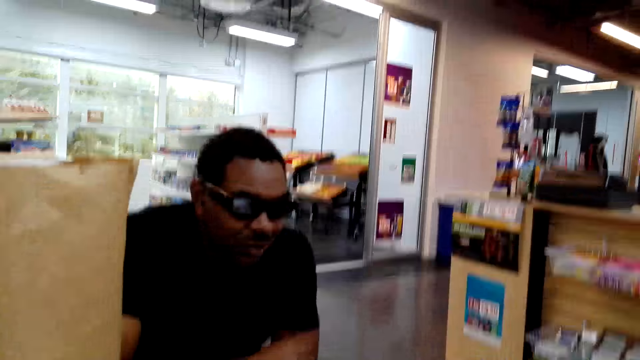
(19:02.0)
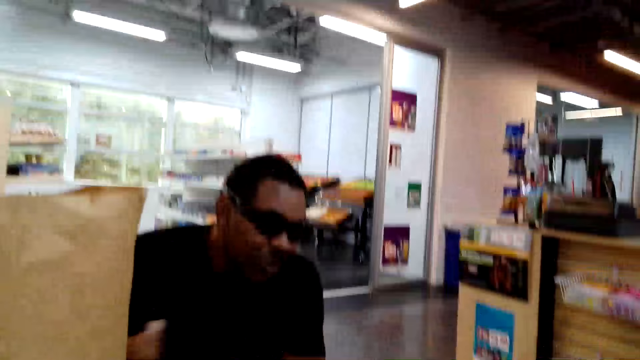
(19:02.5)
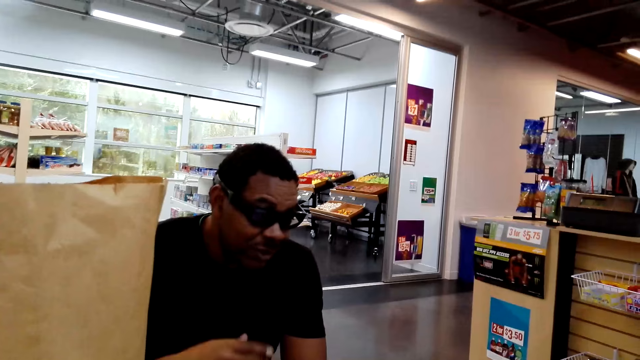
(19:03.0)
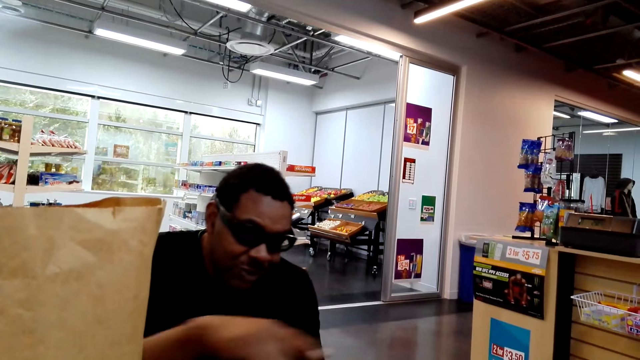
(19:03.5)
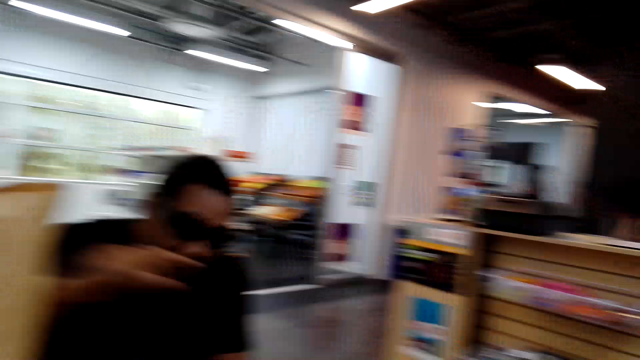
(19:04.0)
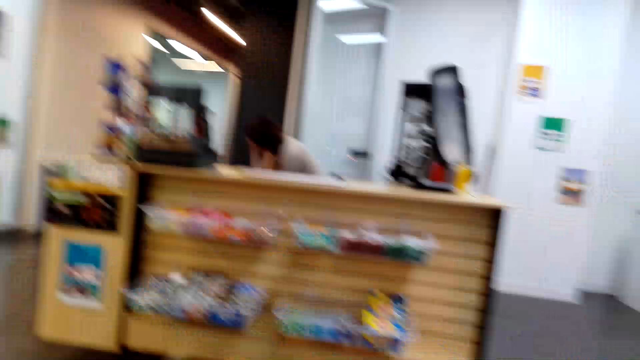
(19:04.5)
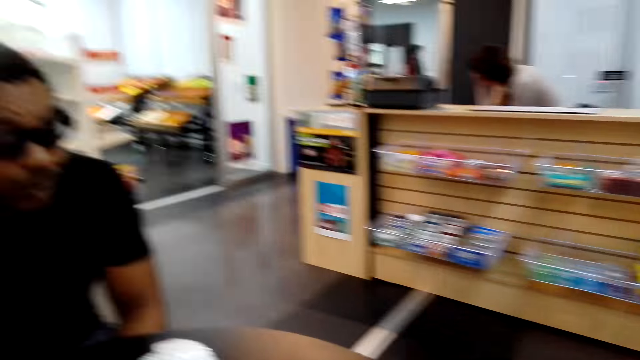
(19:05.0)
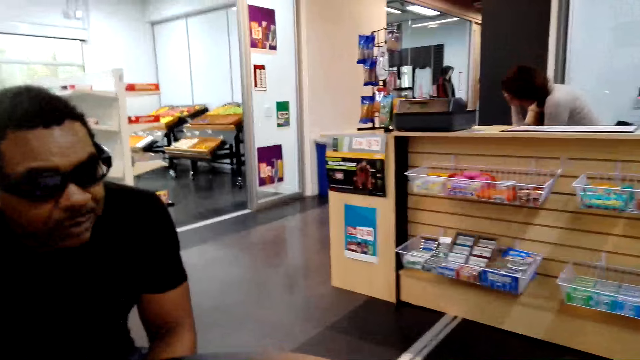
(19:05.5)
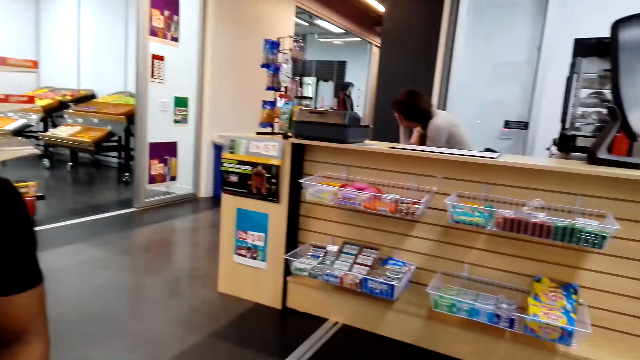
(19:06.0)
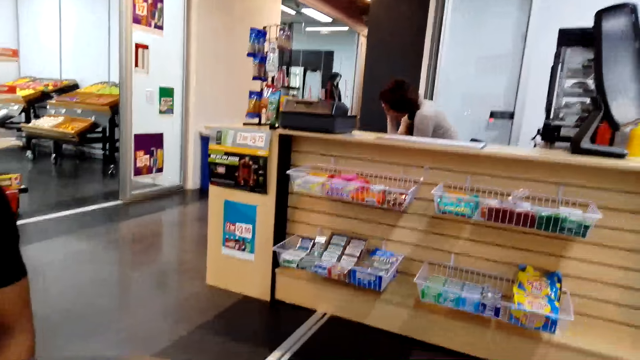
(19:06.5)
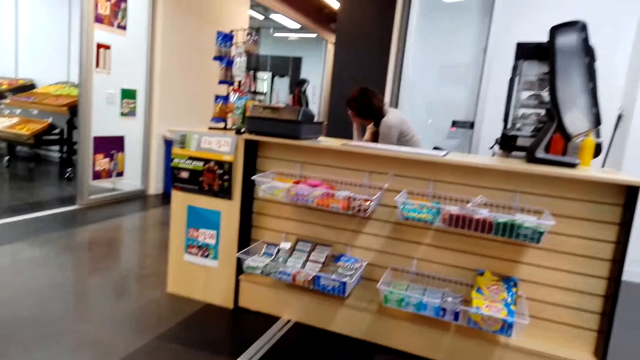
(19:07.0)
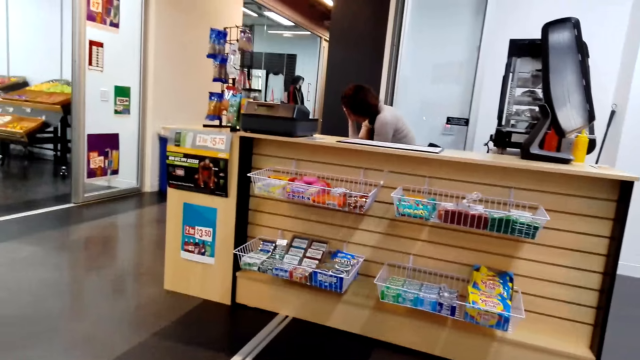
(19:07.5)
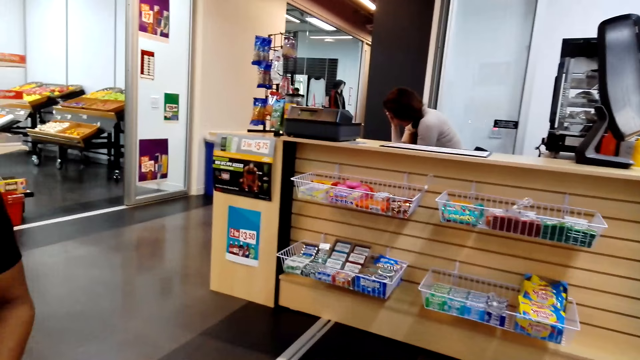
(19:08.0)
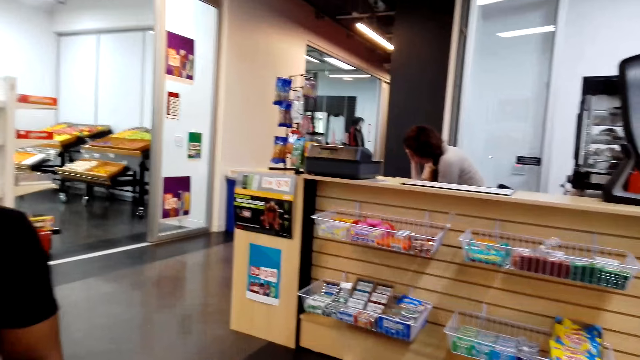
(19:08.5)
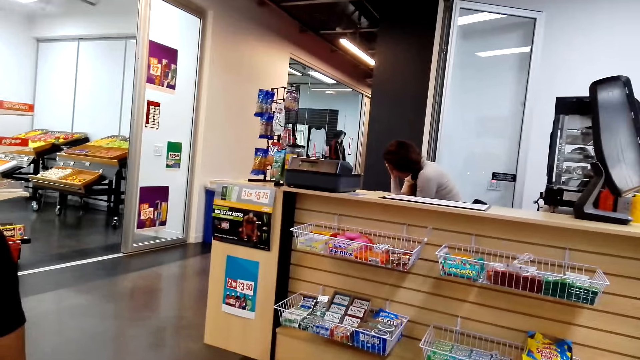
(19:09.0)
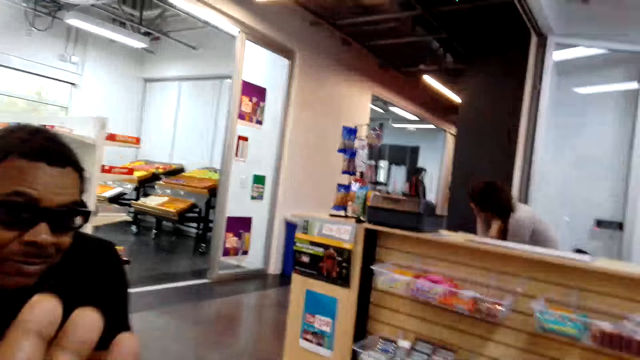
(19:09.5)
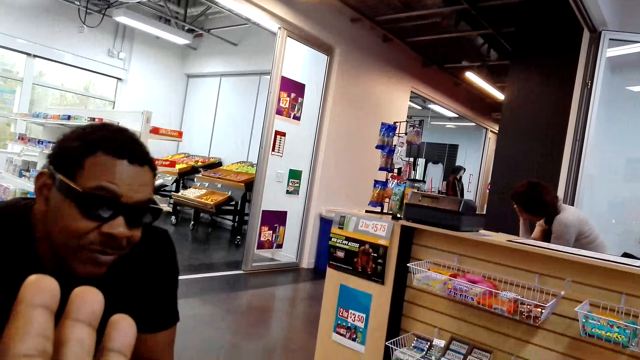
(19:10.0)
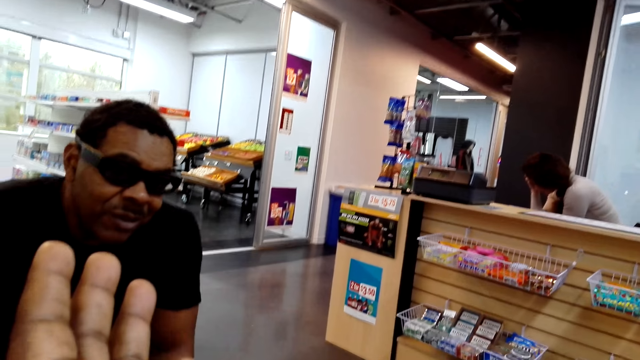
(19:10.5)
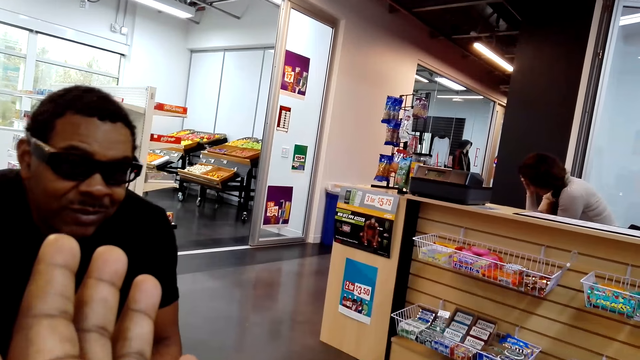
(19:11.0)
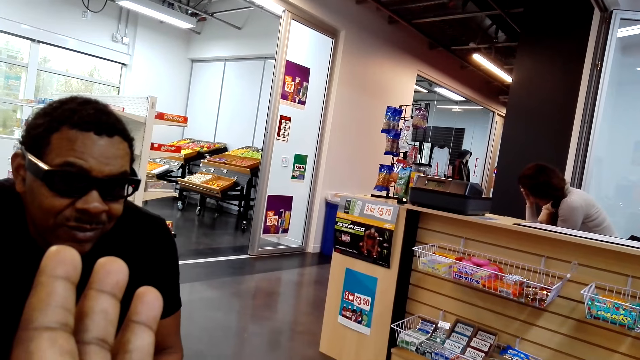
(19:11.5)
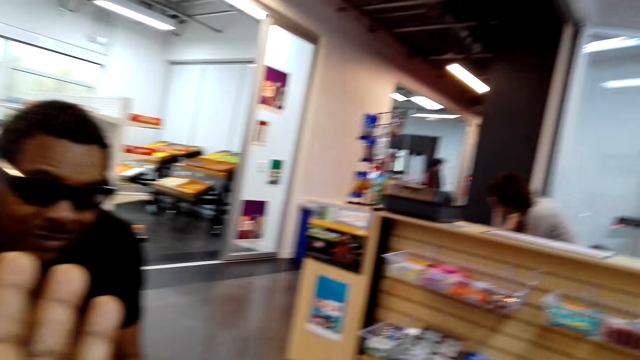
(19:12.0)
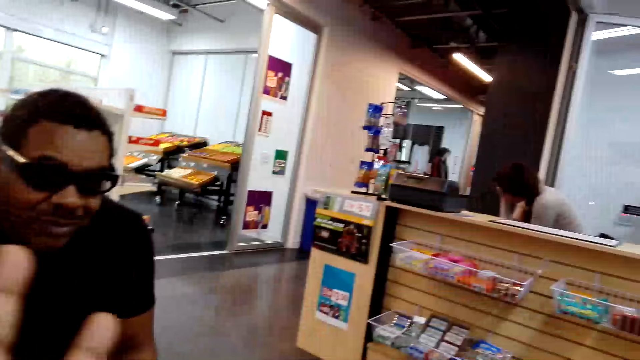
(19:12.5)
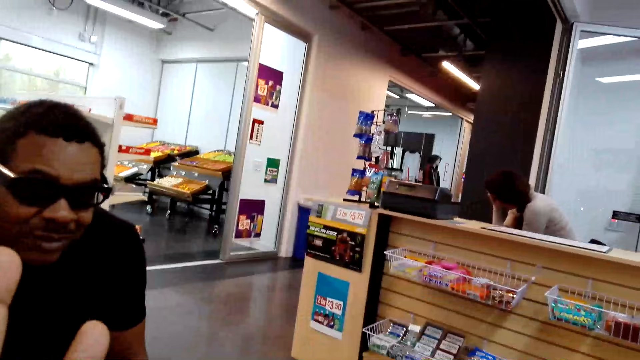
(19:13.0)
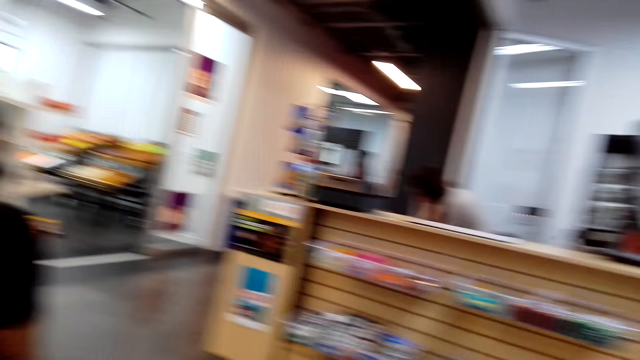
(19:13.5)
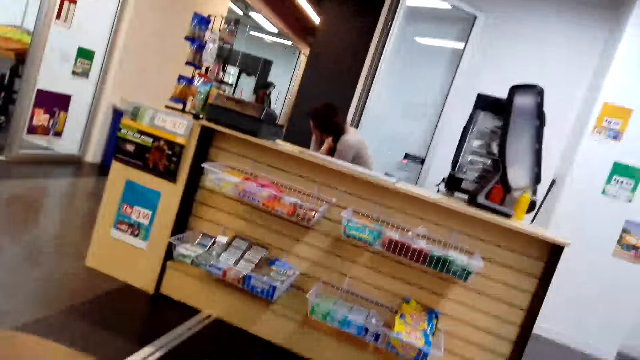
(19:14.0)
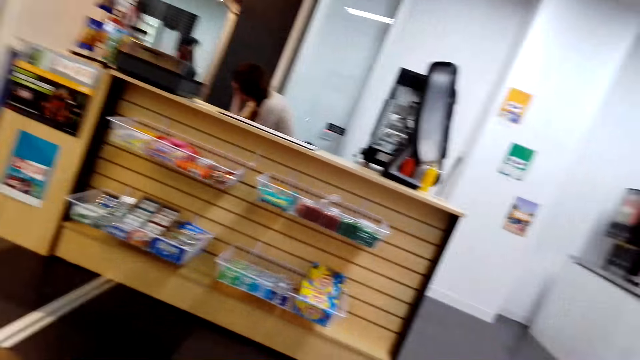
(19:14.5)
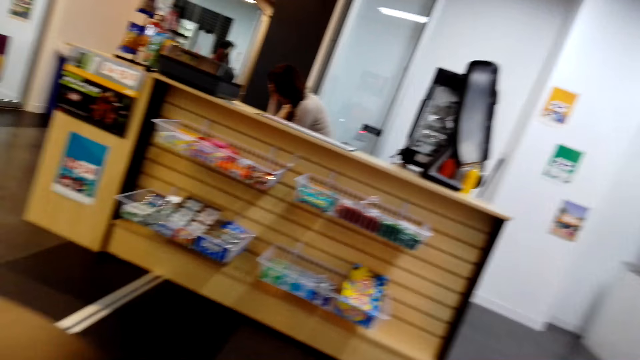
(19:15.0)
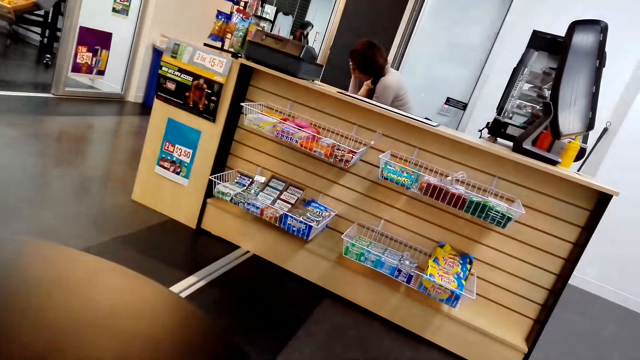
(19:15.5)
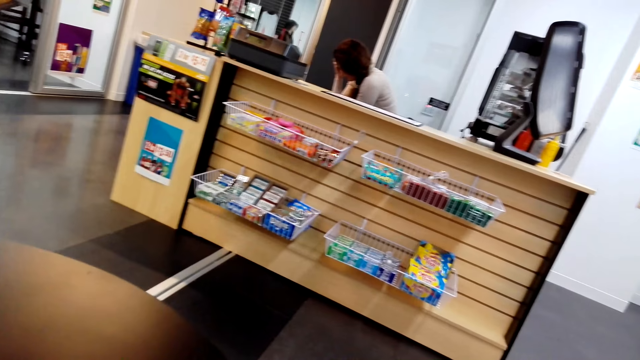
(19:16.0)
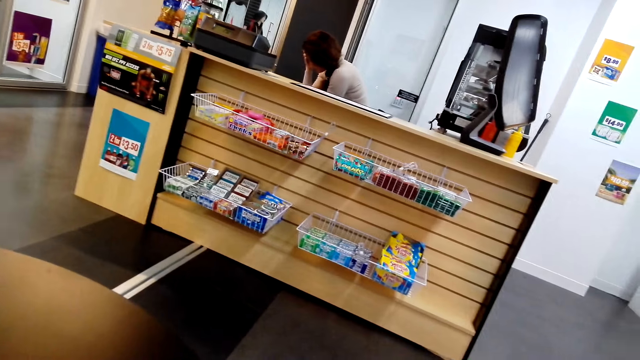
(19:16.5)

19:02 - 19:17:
The camera wearer turns his head. He talks to a person. He gestures with his left hand. He moves his head.

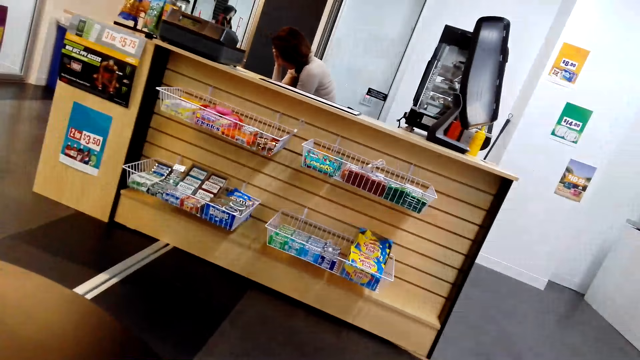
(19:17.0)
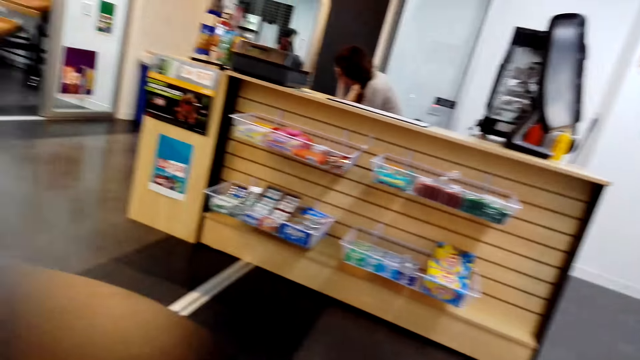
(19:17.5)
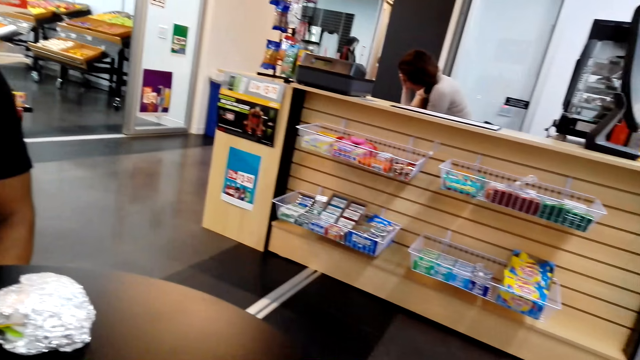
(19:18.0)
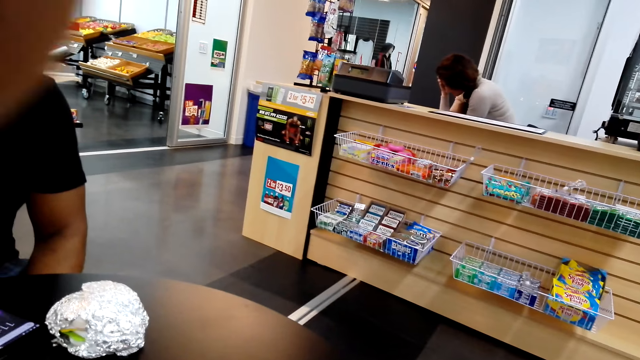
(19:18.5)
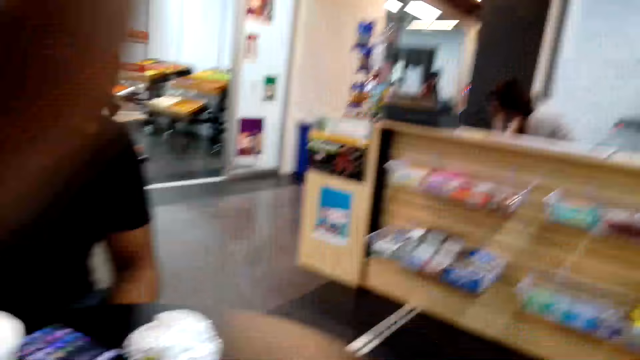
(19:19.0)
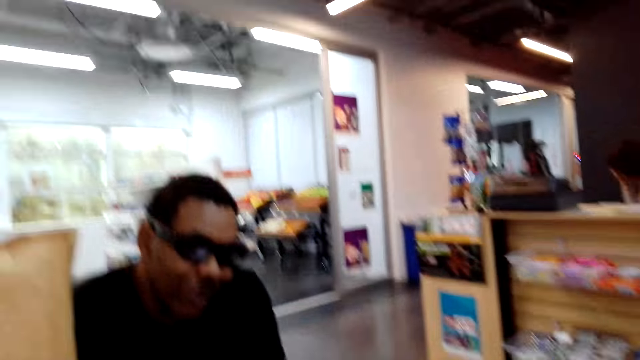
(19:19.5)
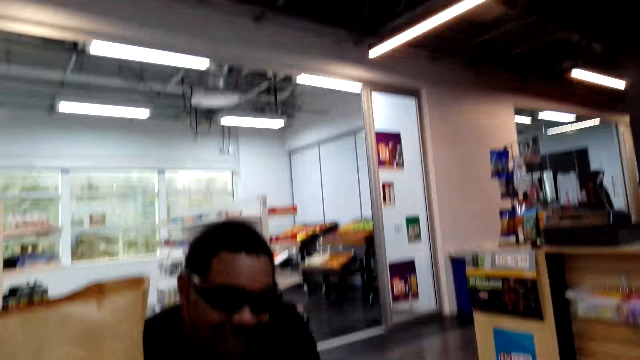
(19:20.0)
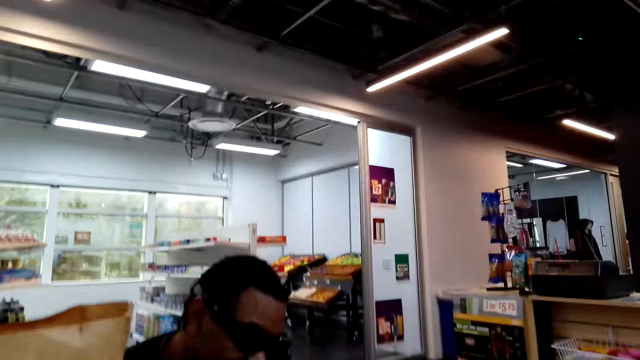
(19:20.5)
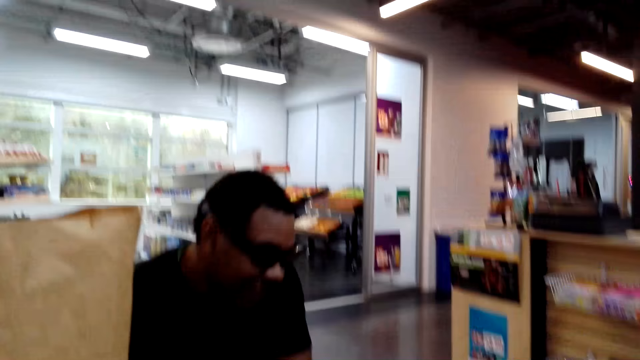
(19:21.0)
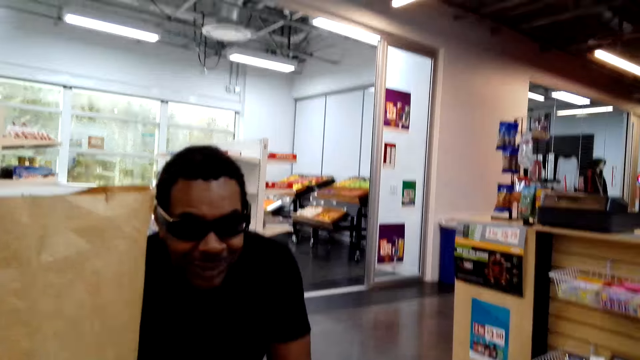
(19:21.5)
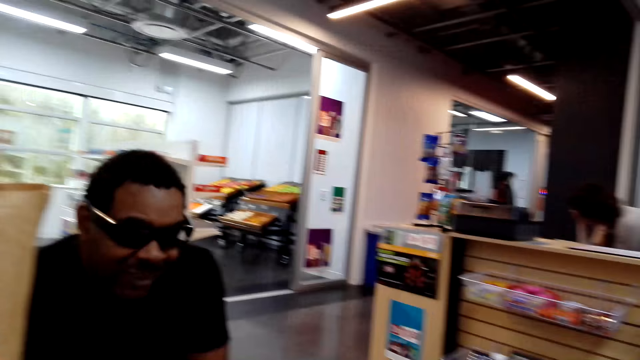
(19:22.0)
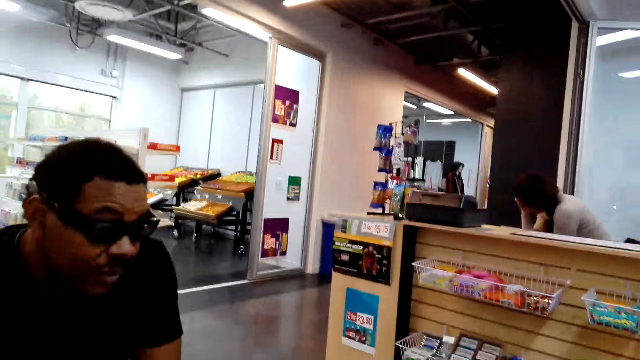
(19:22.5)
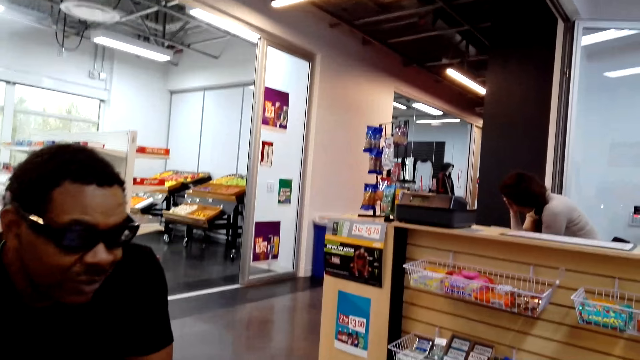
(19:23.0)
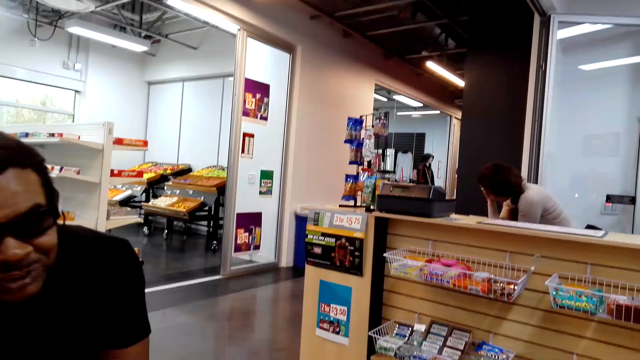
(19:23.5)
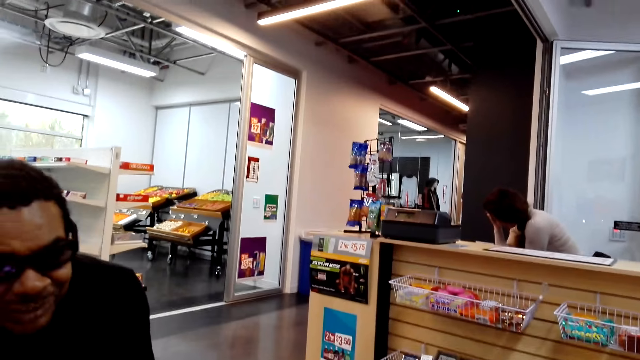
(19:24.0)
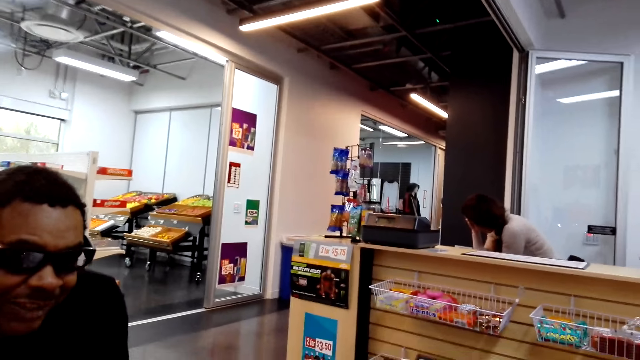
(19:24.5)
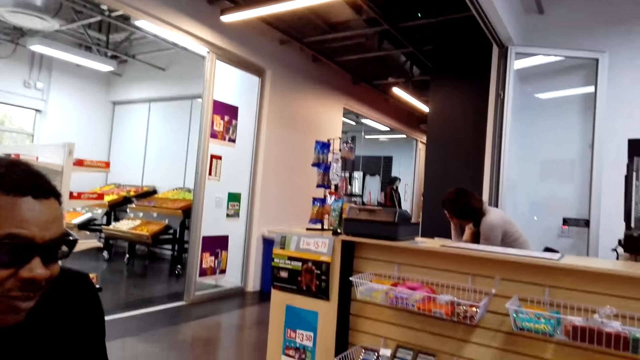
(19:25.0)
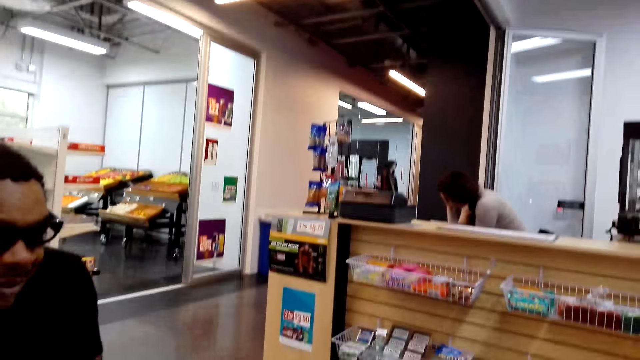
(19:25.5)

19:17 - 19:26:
A person moves his head.
